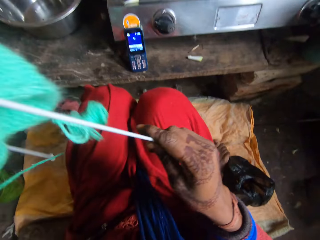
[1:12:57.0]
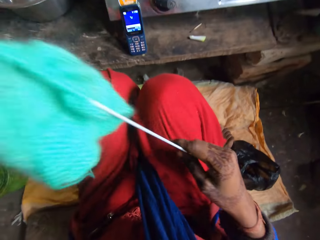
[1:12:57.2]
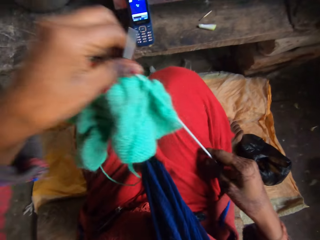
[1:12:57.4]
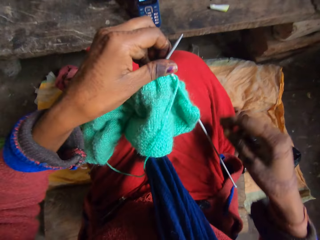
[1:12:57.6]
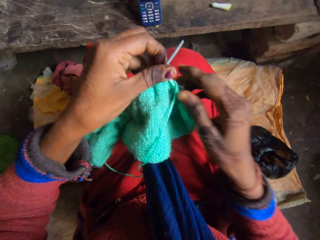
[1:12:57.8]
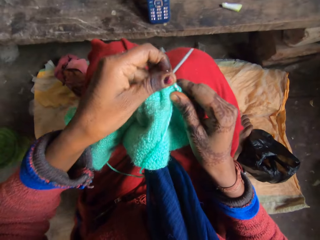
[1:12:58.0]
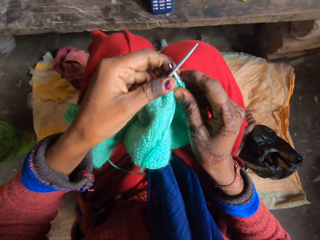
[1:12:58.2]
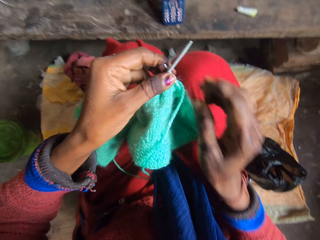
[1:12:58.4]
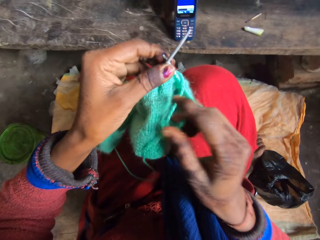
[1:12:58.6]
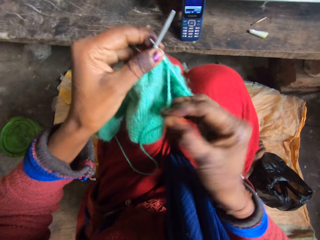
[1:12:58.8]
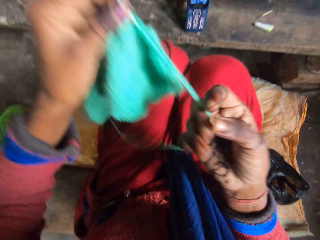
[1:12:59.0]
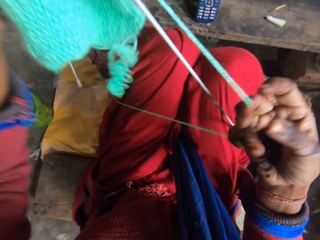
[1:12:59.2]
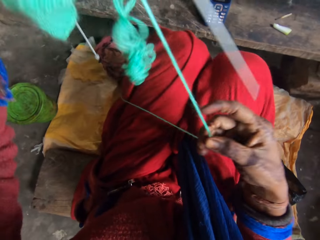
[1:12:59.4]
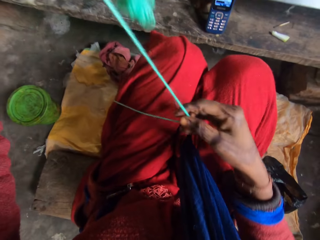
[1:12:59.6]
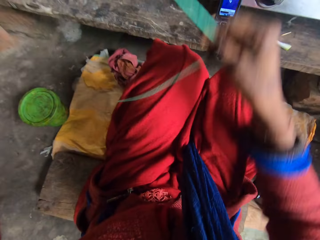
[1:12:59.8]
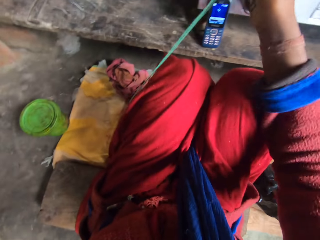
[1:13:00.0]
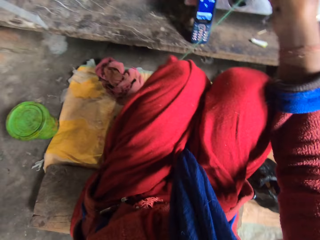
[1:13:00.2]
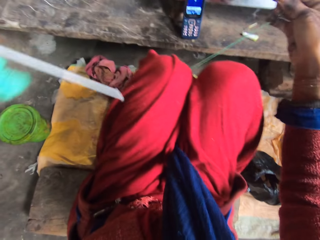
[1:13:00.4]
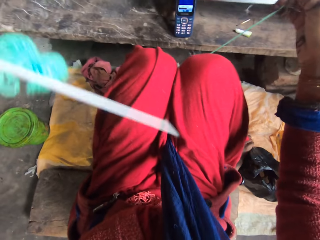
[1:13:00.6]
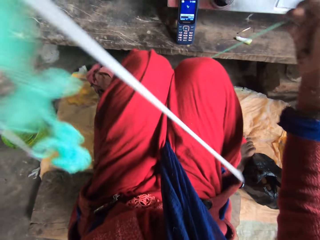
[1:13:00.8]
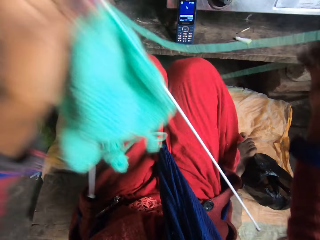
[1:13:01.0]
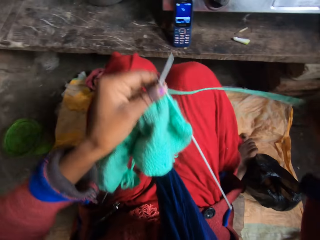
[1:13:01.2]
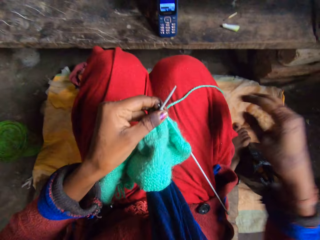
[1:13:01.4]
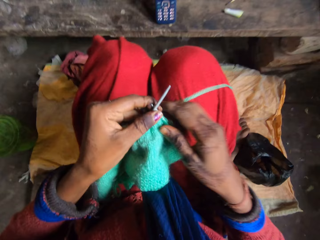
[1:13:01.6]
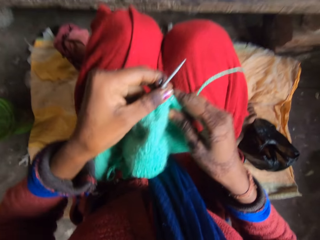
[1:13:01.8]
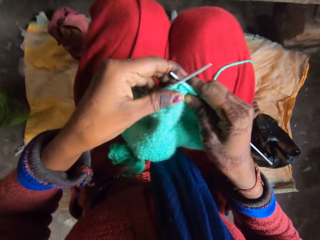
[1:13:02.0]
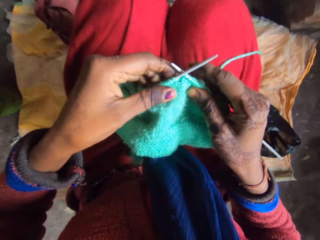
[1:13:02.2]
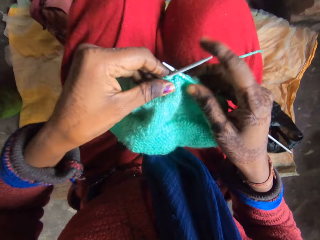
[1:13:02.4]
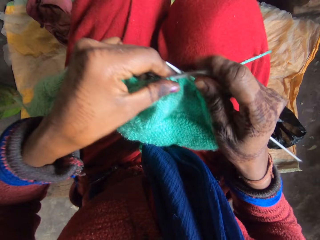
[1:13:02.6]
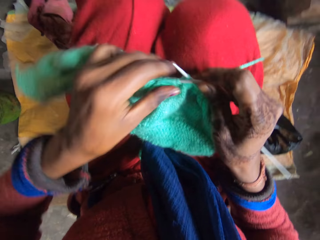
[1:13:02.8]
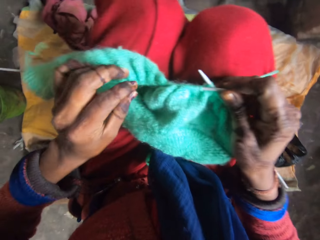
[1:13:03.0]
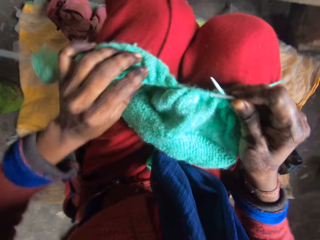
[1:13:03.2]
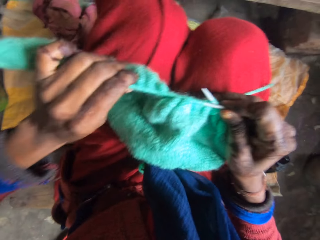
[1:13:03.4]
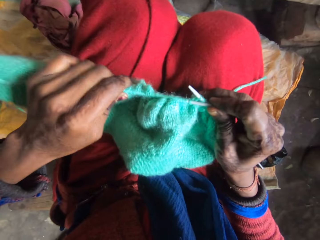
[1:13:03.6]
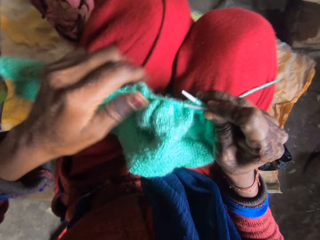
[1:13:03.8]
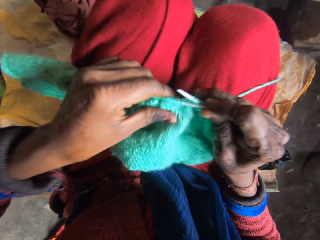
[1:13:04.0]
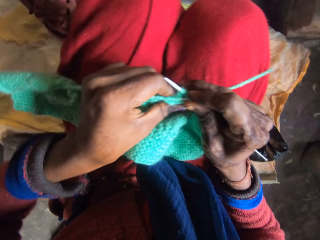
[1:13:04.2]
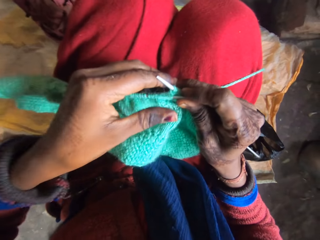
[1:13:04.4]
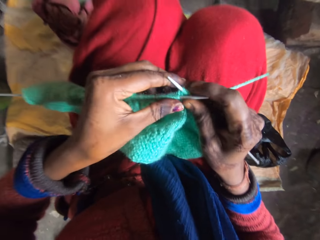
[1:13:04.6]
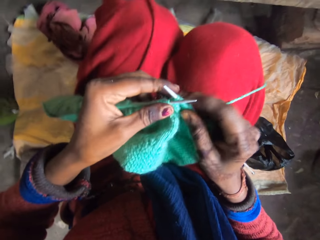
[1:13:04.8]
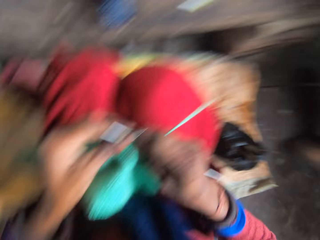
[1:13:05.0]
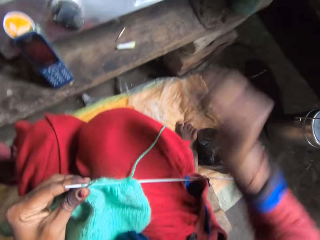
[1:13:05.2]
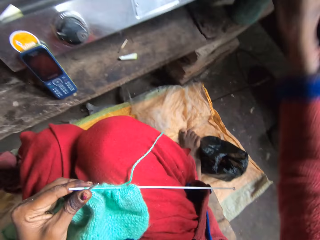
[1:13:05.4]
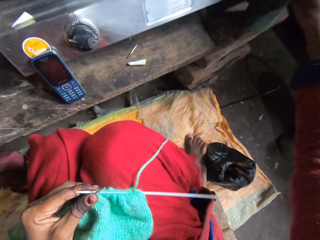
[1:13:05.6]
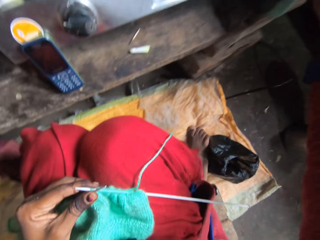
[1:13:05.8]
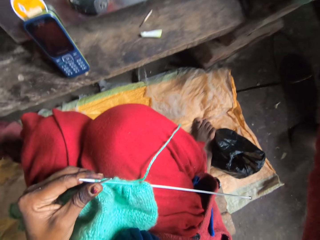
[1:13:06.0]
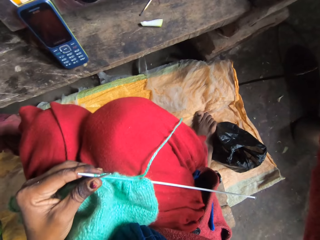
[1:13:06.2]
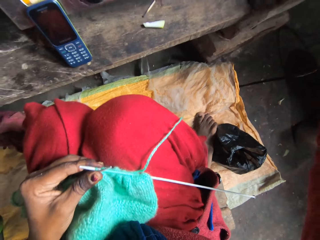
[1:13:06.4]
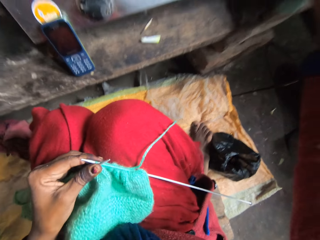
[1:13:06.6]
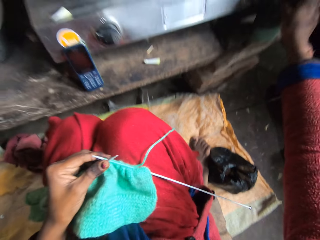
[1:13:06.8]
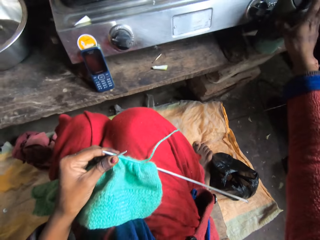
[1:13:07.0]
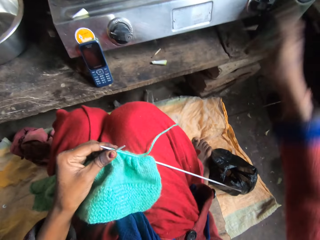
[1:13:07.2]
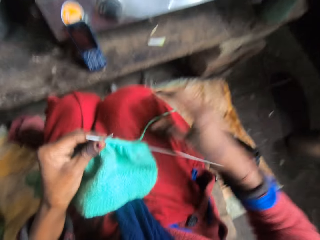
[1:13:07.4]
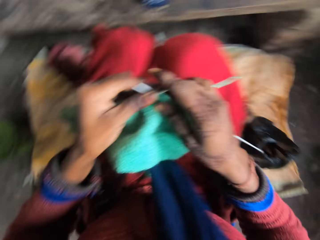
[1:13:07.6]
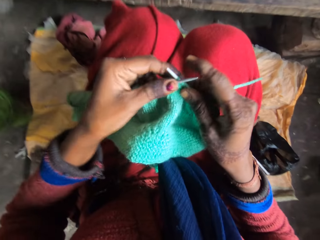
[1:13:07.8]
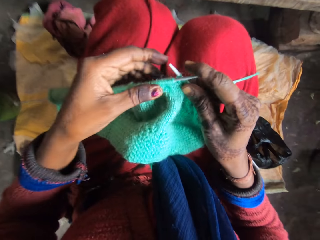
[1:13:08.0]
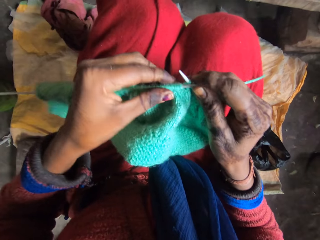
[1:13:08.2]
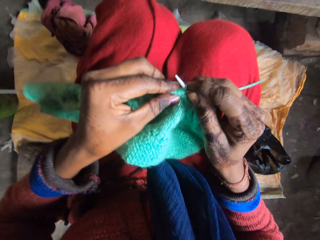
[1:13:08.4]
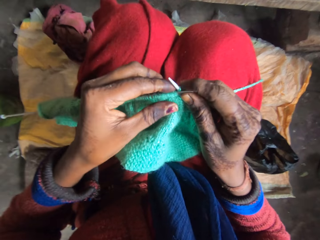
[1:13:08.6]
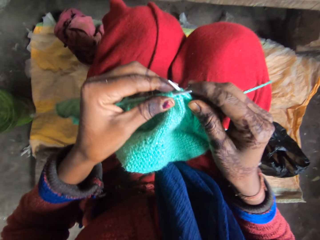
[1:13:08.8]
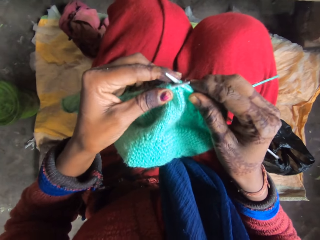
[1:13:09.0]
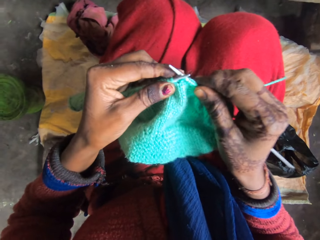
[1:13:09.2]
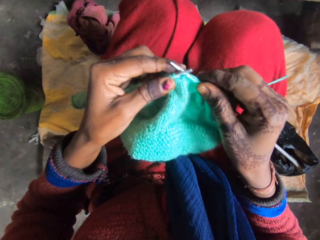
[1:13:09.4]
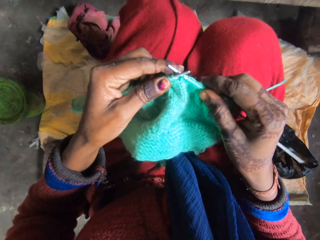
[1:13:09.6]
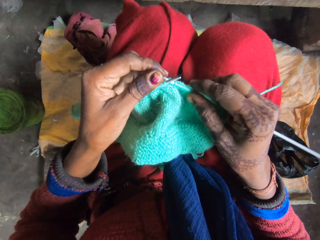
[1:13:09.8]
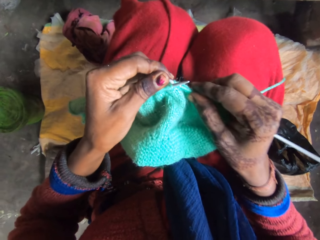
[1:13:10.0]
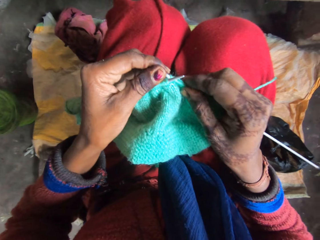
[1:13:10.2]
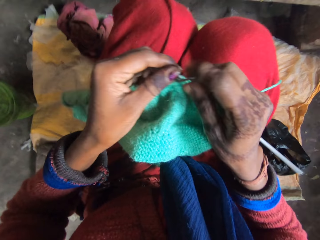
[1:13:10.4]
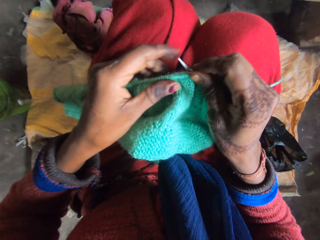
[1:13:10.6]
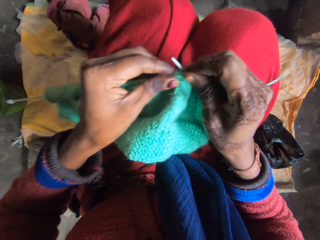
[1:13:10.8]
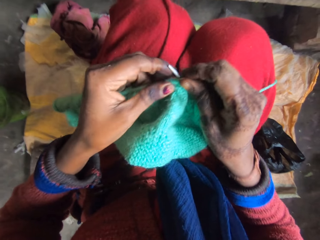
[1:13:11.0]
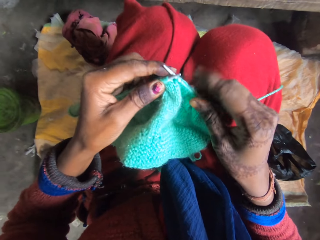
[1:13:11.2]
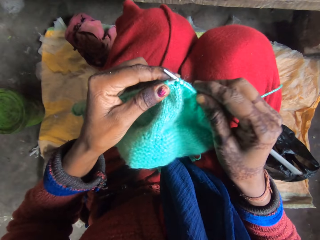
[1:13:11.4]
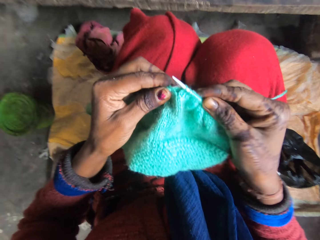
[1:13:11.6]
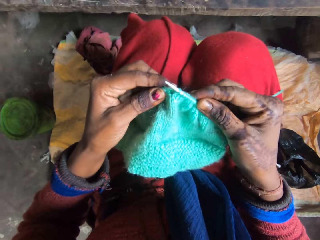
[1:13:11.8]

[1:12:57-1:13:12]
The camera wearer pulls out more thread with her hand. She moves the fabric in the crochet hook. She knits the thread with the knitting needles. She moves her right hand towards the cooker. She adjusts the gas cooker. She moves the fabric in the crochet hook. She knits the thread with the knitting needles.

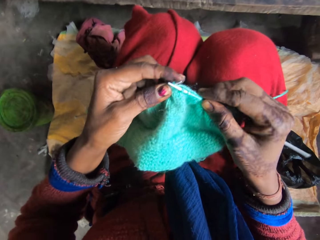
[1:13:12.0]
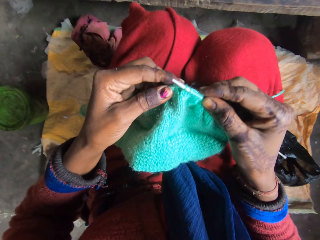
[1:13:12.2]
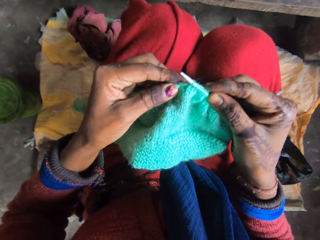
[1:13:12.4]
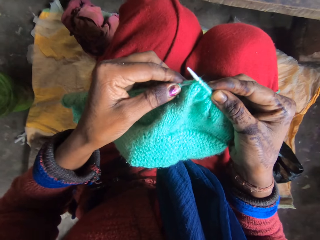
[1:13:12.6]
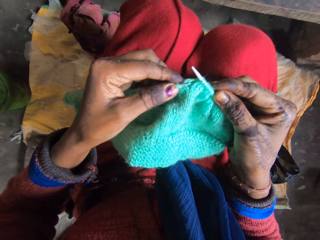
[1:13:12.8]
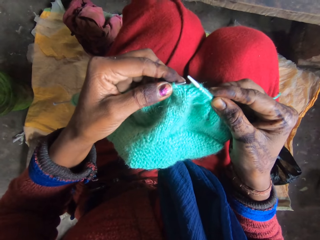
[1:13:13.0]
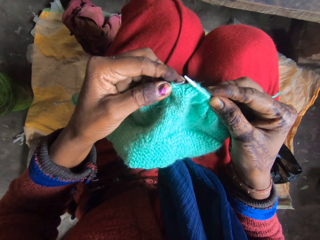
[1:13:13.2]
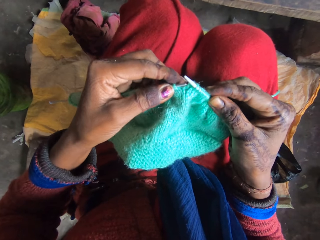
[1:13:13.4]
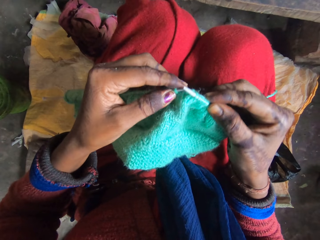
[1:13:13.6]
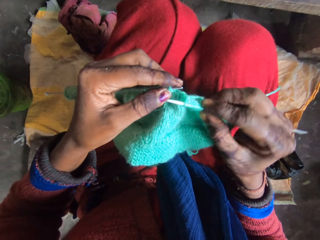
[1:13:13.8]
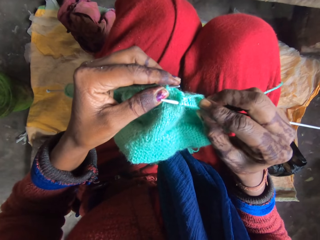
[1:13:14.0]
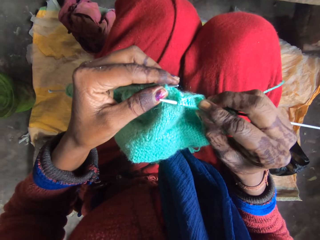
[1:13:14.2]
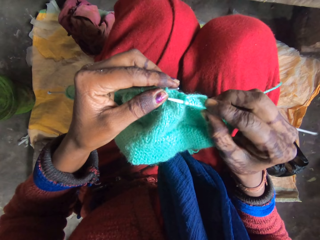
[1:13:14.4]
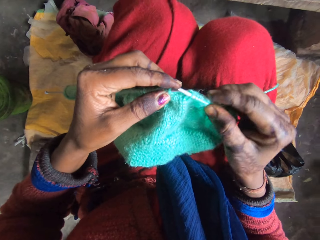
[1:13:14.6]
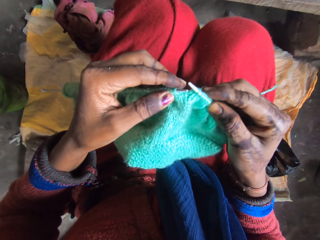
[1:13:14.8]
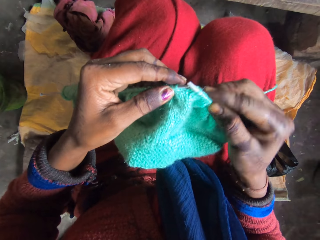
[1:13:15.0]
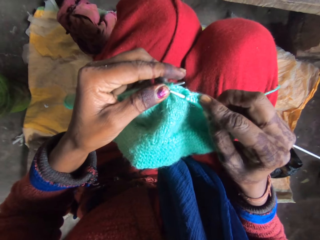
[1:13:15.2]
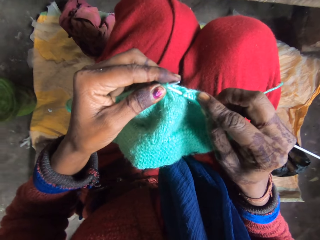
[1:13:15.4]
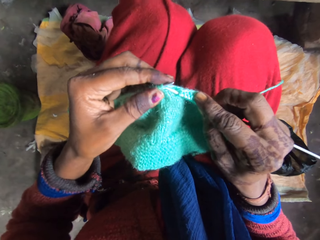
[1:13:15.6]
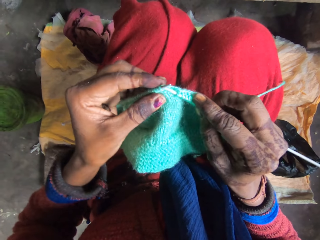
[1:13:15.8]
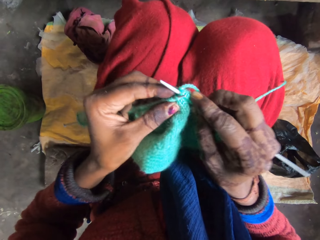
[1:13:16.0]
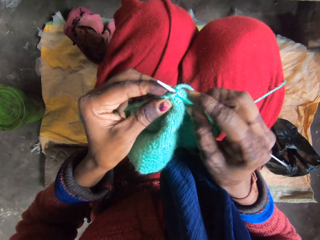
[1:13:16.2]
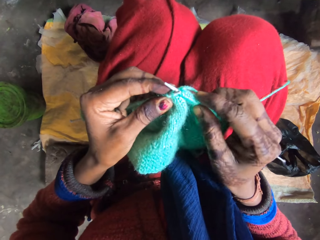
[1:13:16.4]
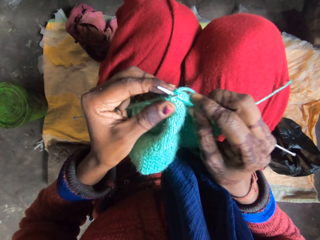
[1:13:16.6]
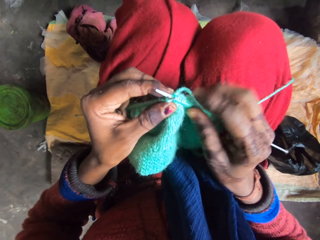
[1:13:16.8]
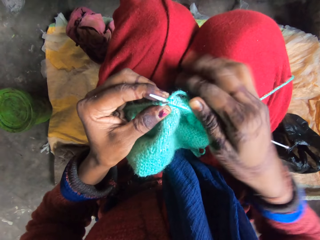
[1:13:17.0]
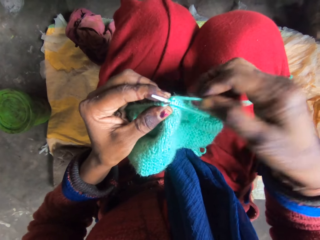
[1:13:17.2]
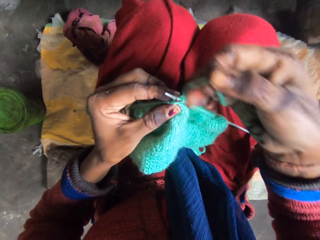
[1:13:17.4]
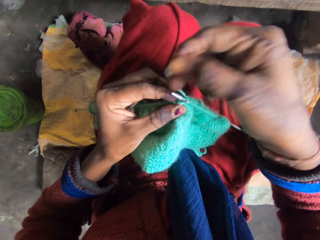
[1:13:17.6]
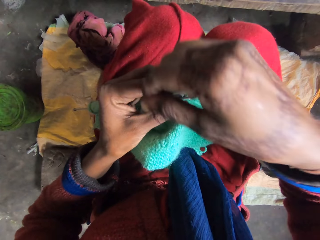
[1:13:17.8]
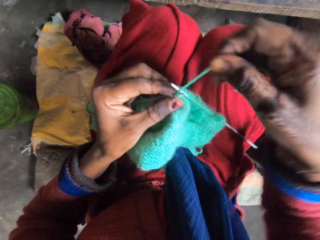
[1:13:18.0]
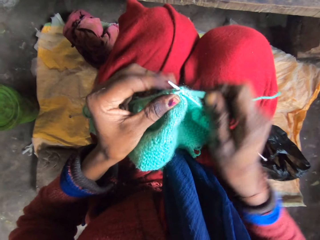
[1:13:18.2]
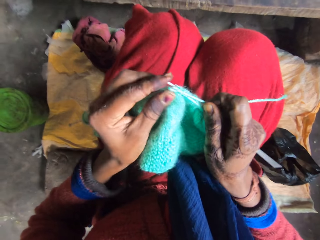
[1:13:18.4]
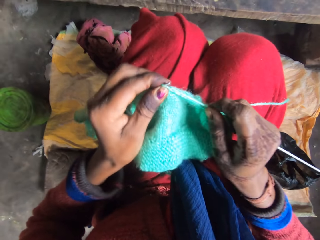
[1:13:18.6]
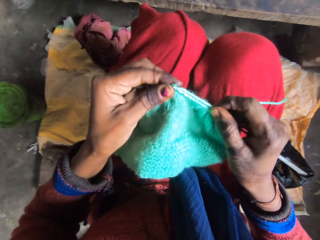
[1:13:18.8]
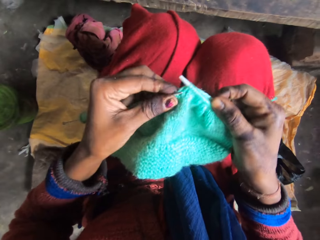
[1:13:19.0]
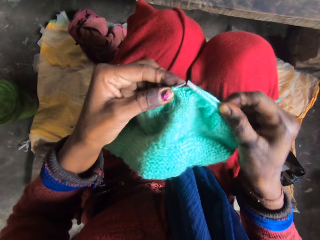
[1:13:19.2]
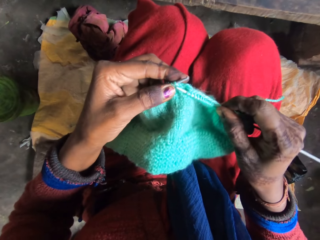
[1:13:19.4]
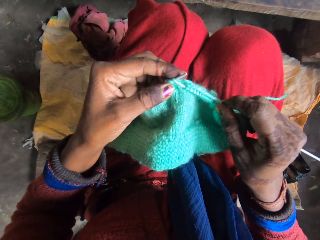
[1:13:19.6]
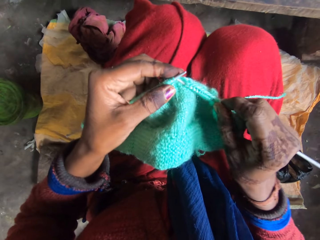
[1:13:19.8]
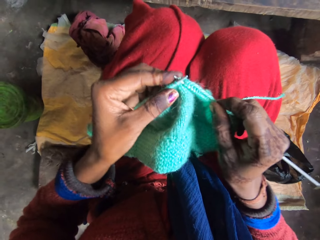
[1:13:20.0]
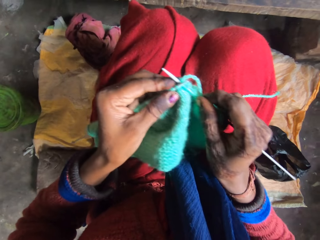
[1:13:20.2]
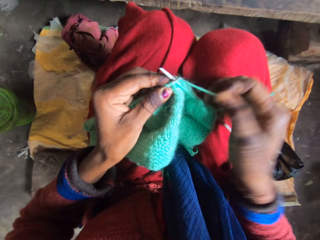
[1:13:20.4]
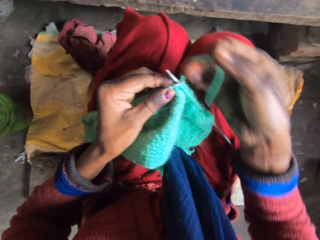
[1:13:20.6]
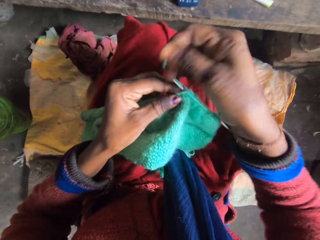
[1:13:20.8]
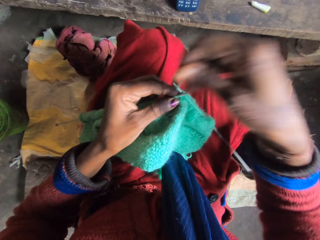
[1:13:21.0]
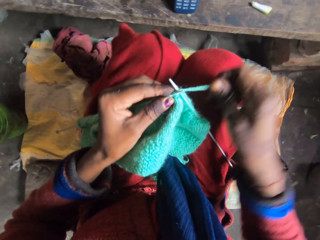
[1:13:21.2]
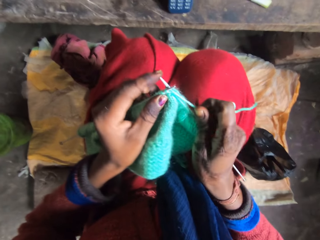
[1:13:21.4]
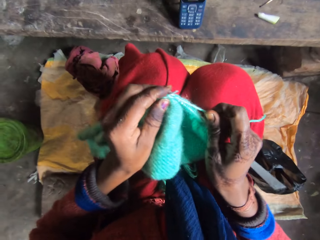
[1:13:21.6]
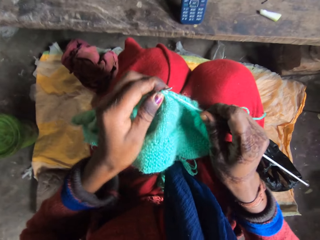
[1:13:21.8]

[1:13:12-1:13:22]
The camera wearer knits the fabric.
